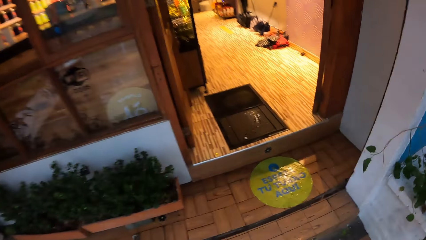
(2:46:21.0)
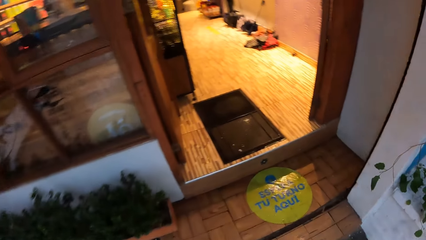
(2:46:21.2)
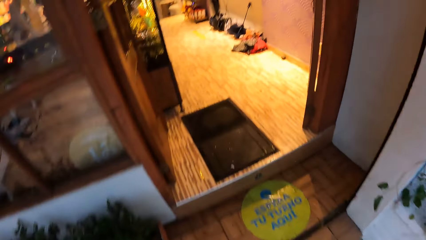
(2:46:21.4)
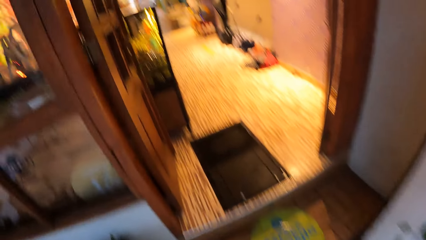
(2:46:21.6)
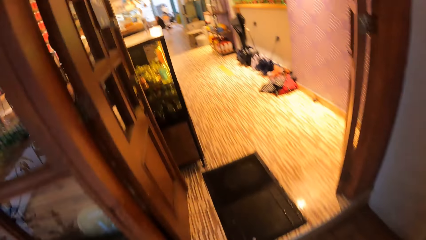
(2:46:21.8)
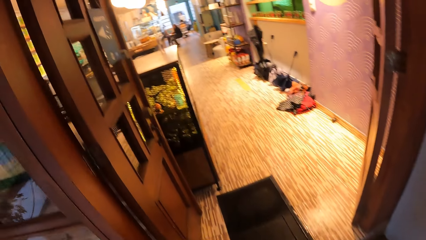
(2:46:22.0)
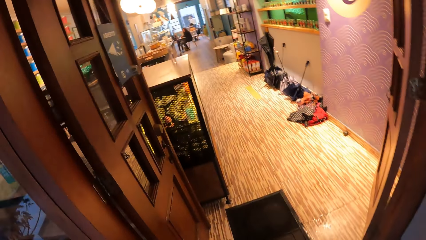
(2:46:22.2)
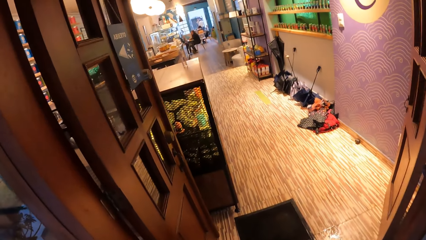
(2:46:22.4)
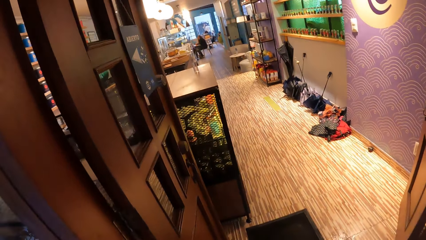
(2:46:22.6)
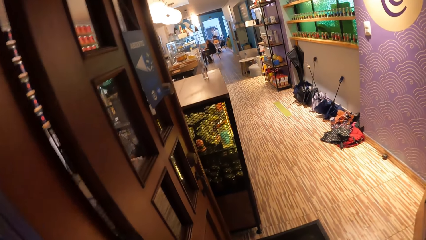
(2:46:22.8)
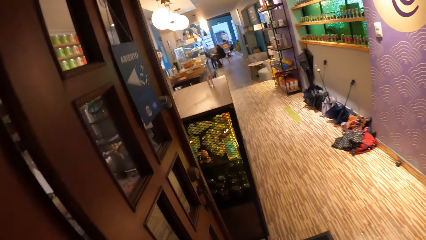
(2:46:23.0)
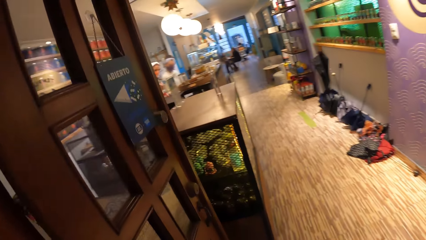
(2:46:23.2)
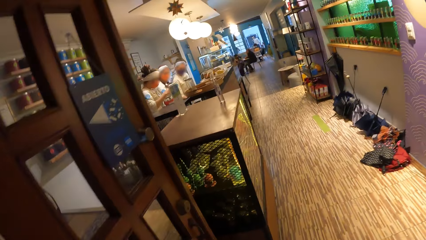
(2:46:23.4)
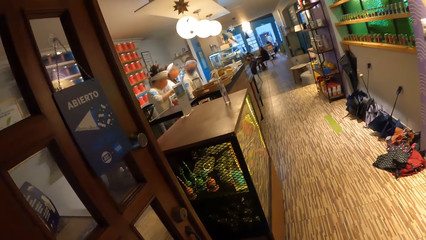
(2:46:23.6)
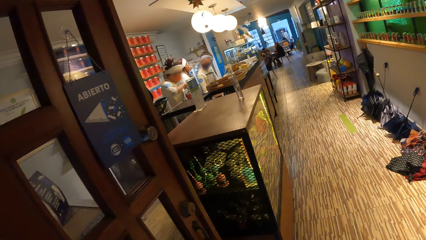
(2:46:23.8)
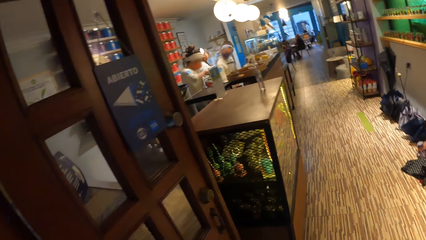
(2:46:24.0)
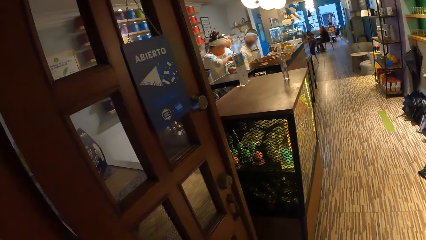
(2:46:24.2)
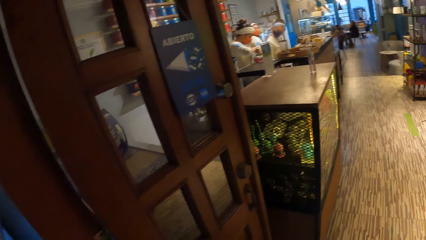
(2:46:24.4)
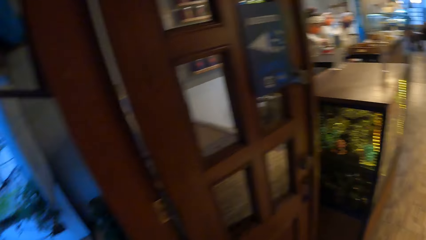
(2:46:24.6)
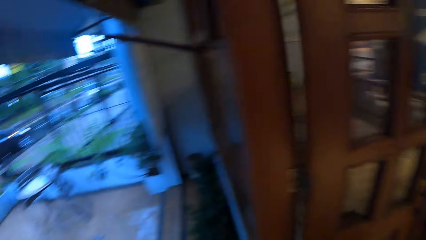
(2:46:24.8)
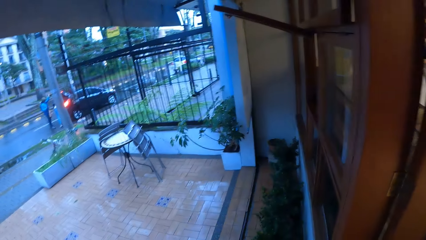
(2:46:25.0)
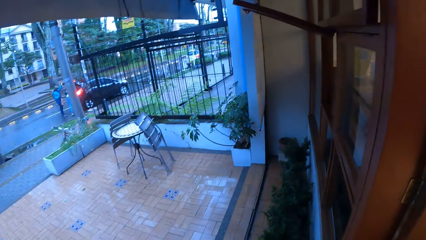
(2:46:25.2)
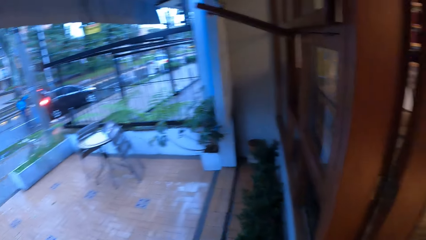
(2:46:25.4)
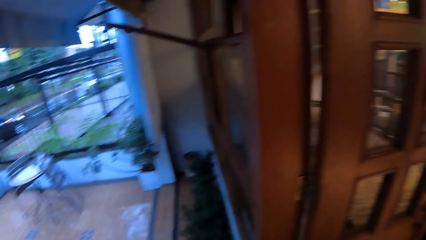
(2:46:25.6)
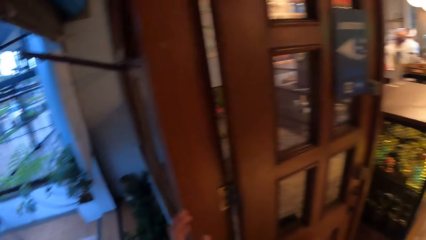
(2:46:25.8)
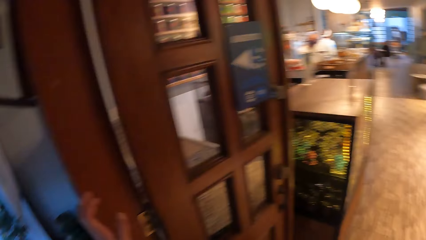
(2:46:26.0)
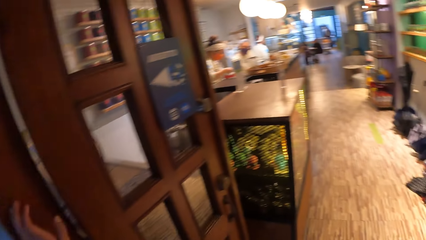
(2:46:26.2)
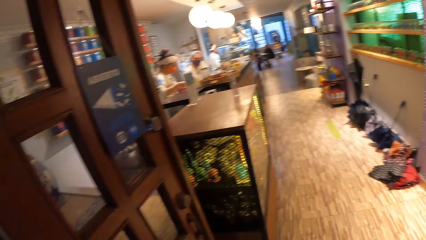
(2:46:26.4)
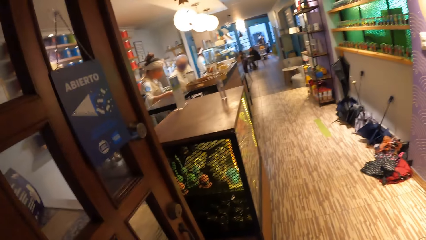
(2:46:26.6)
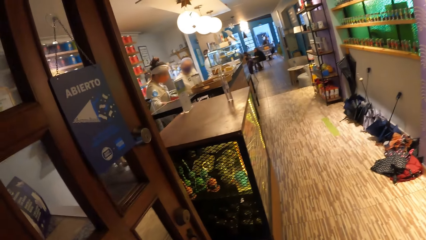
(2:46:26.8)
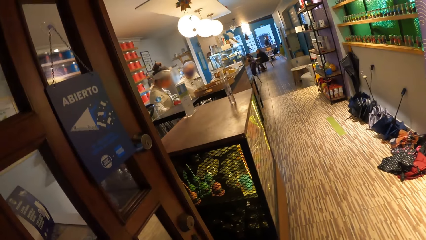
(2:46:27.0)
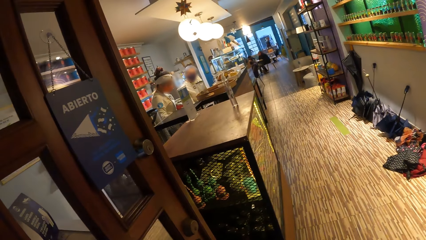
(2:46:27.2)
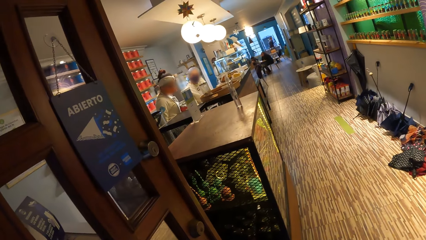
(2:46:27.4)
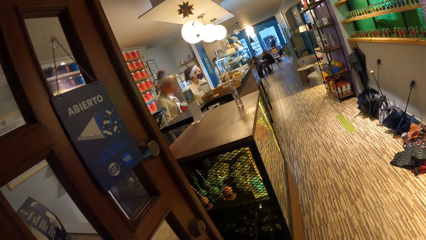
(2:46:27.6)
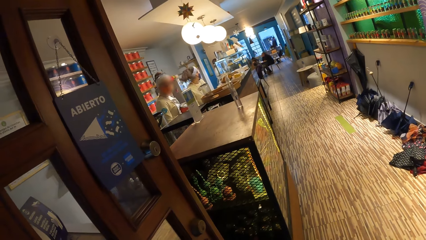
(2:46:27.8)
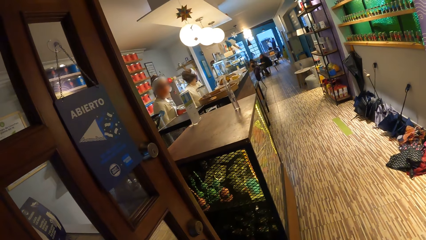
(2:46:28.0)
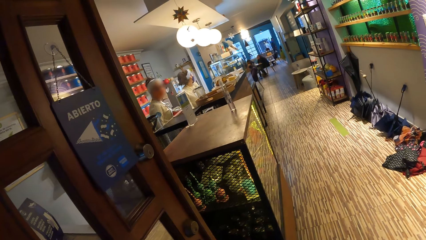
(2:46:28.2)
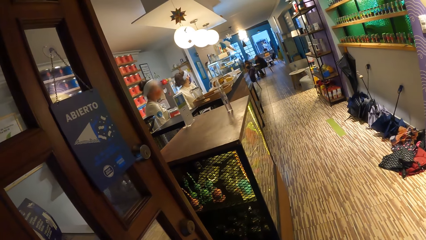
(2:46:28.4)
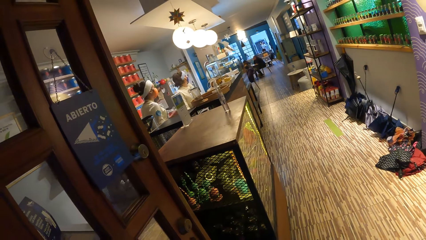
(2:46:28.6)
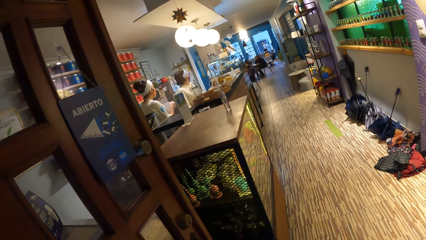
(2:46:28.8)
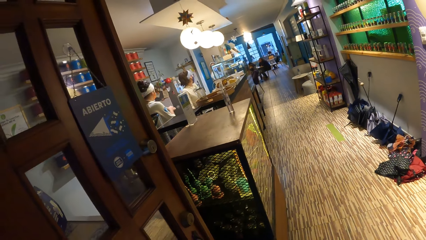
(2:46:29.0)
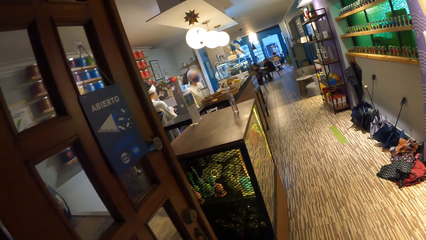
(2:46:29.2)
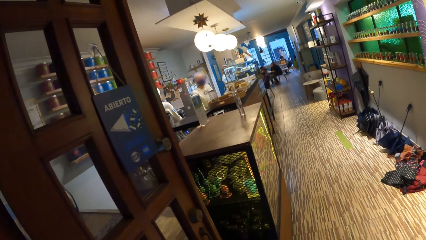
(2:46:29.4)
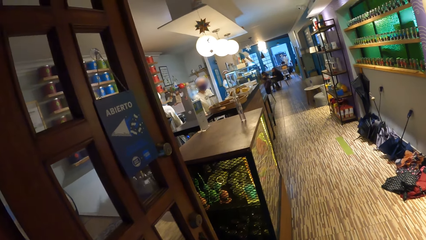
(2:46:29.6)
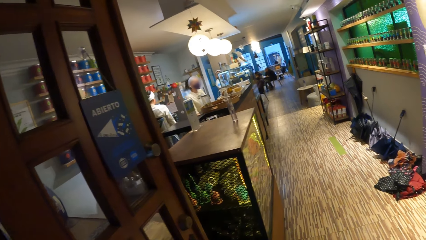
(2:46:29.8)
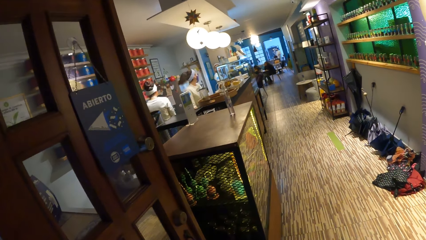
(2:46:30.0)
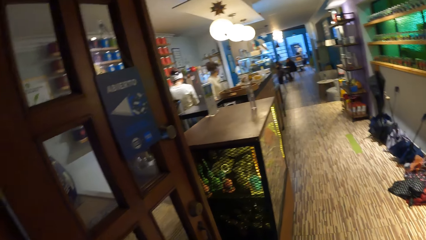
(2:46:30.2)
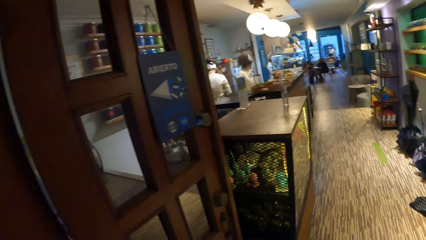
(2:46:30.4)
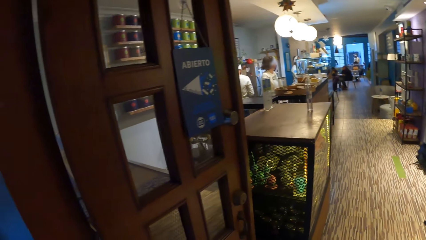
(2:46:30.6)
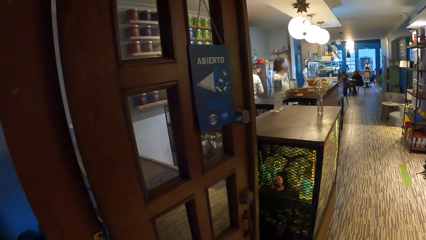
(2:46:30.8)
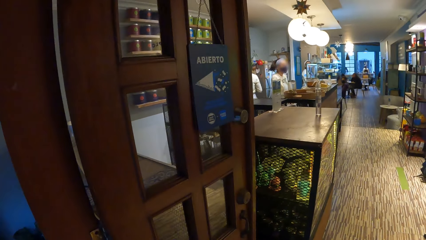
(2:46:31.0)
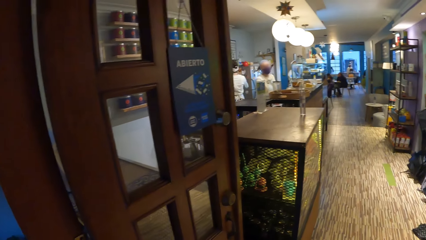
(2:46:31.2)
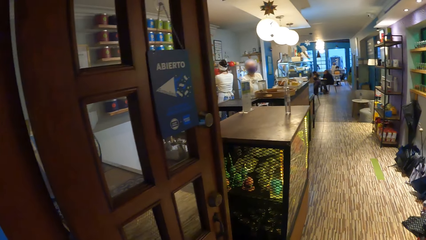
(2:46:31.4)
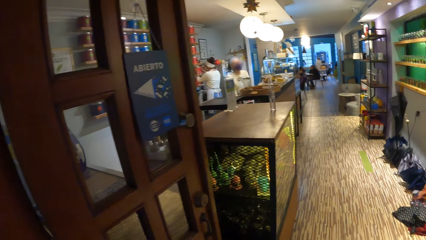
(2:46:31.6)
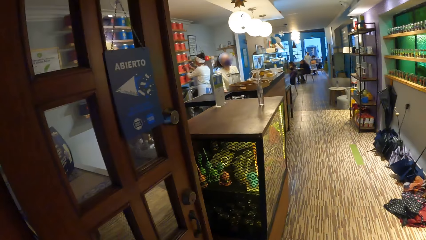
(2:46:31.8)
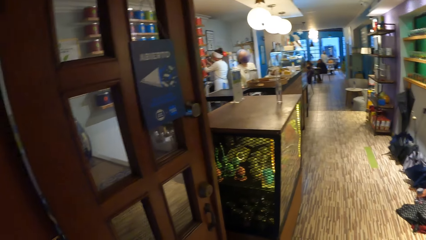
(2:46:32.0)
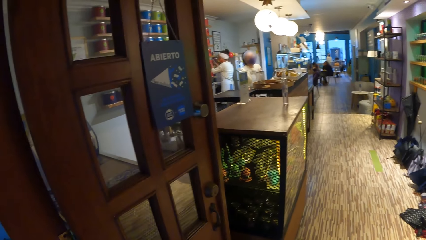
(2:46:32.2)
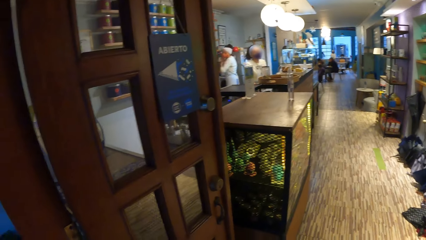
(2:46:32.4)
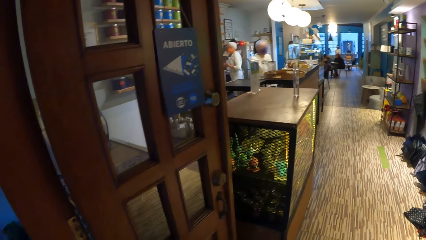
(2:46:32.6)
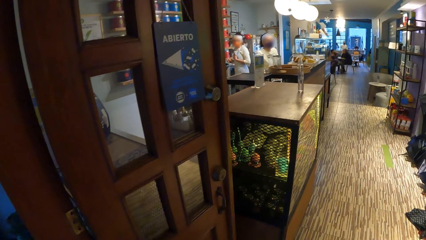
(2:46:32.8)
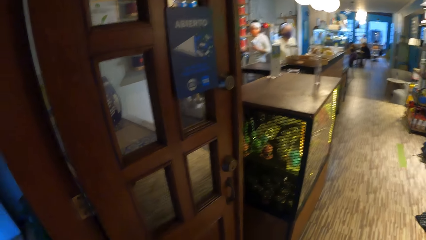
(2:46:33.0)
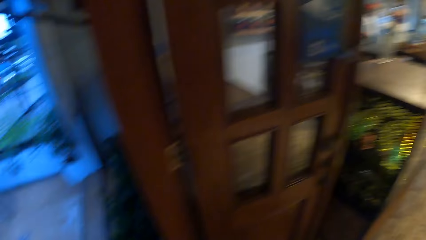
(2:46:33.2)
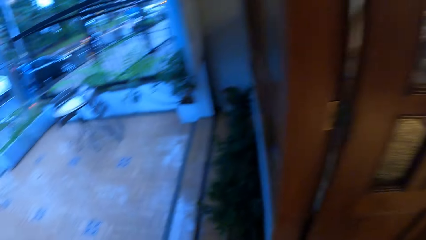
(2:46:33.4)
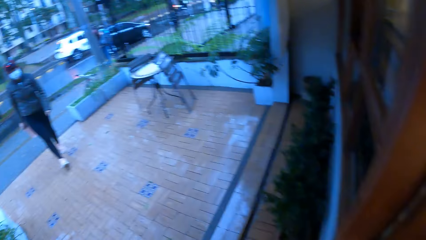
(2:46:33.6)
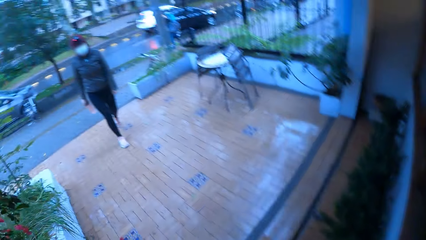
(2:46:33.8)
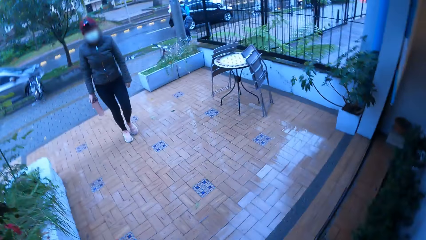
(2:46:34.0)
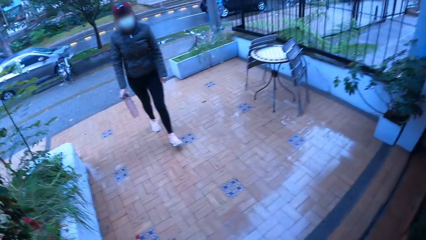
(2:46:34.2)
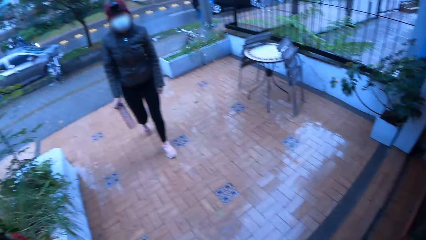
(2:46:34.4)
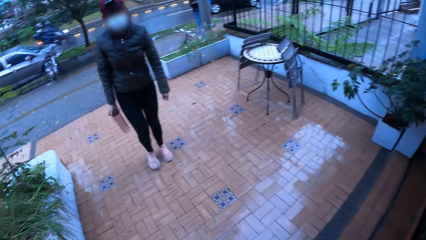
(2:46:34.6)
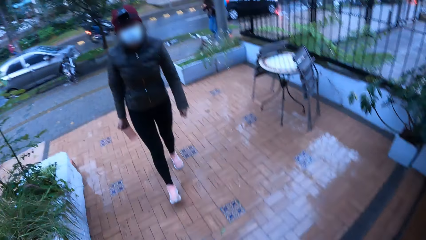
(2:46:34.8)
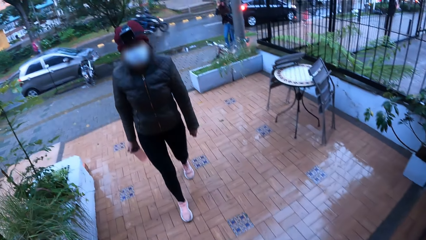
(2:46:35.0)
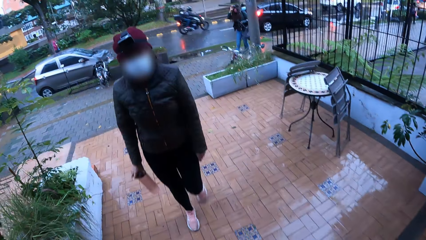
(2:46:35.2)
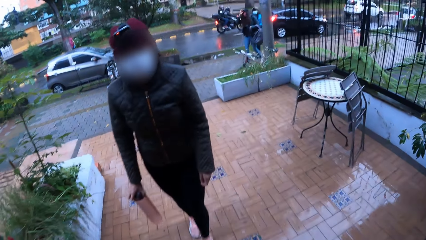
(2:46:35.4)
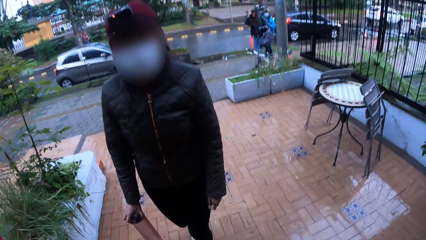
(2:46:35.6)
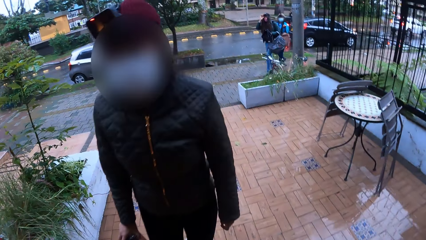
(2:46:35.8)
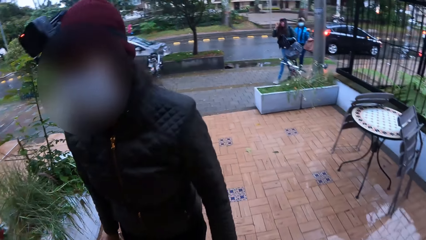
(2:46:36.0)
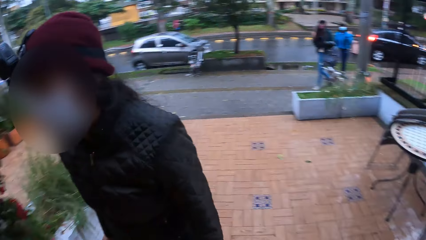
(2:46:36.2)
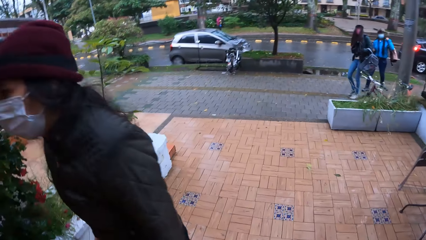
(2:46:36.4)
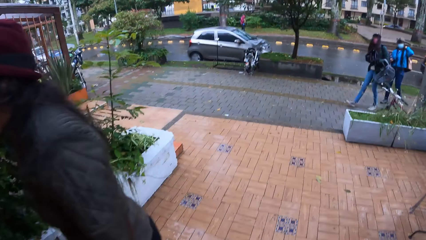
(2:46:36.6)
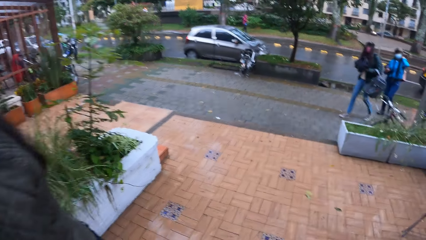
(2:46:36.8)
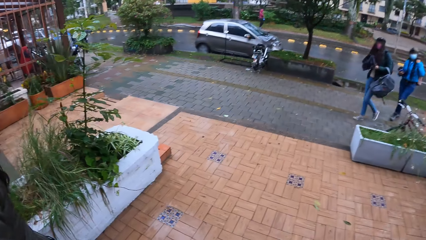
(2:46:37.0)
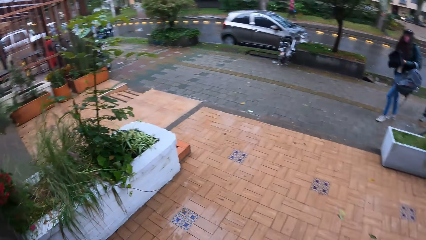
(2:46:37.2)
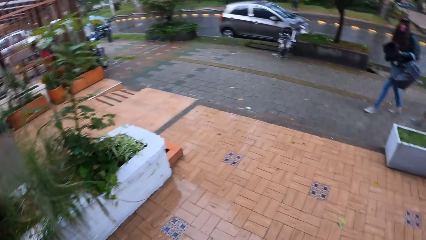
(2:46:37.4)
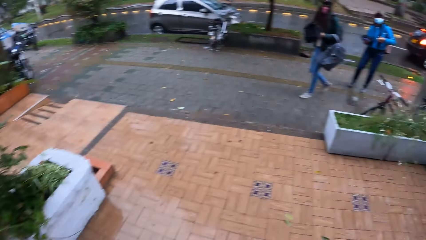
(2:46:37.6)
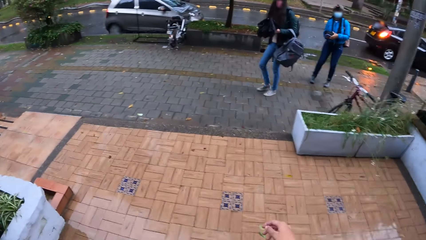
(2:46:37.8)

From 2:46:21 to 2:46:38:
A woman raises one hand. Another woman turns the head. A man walks. Another woman walks.
